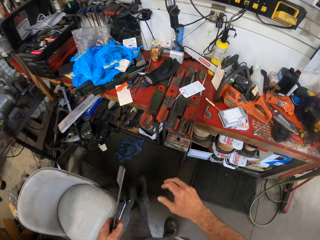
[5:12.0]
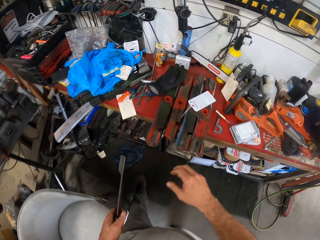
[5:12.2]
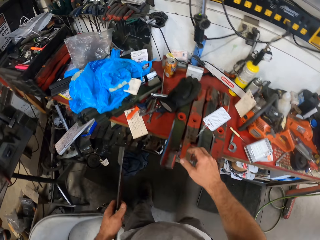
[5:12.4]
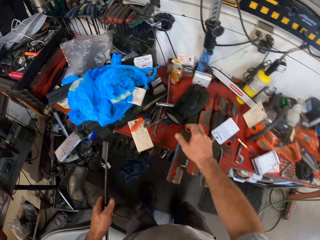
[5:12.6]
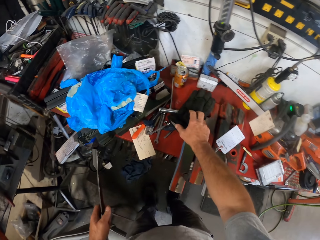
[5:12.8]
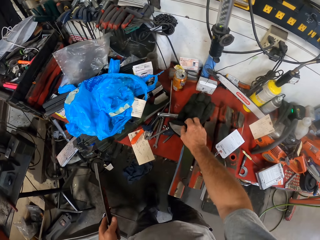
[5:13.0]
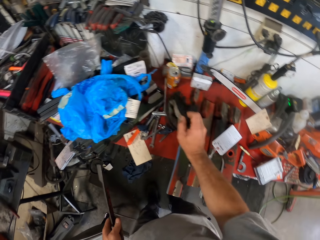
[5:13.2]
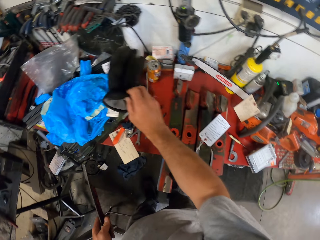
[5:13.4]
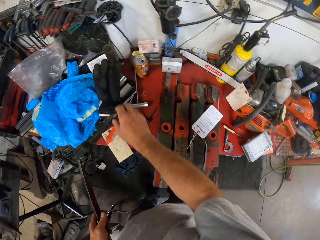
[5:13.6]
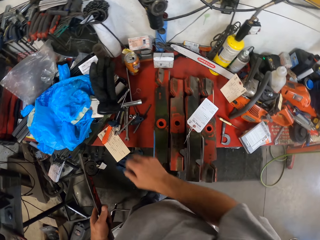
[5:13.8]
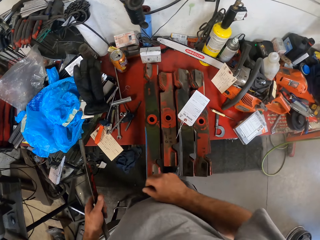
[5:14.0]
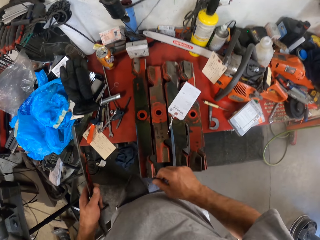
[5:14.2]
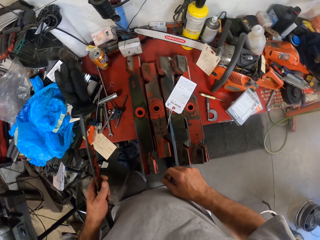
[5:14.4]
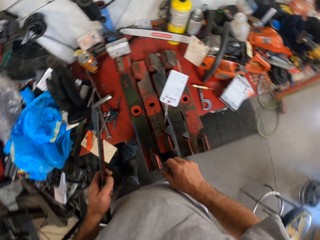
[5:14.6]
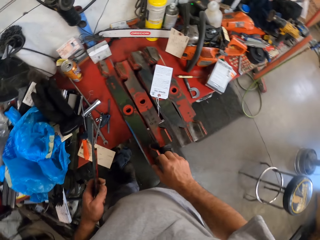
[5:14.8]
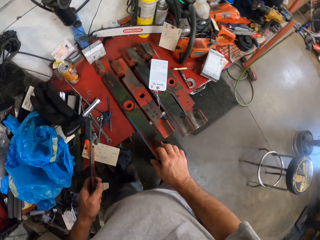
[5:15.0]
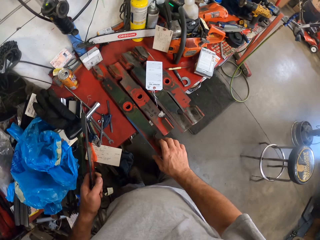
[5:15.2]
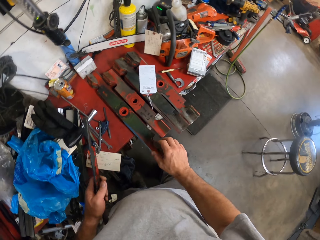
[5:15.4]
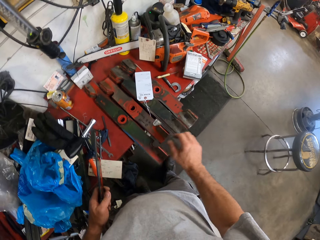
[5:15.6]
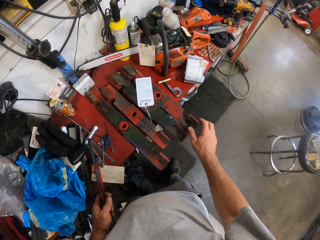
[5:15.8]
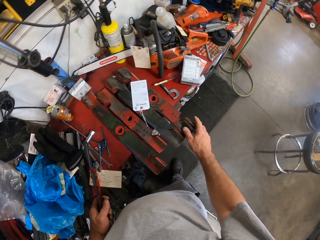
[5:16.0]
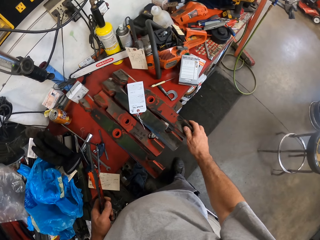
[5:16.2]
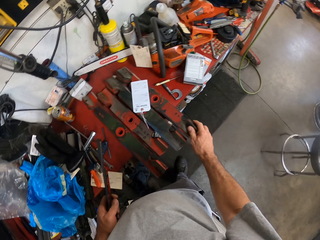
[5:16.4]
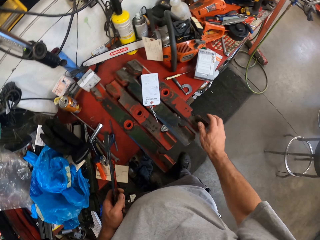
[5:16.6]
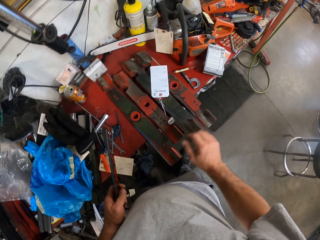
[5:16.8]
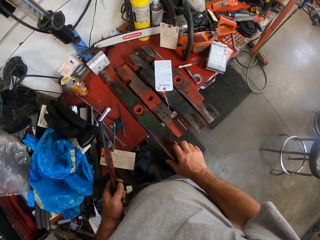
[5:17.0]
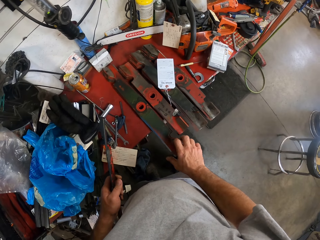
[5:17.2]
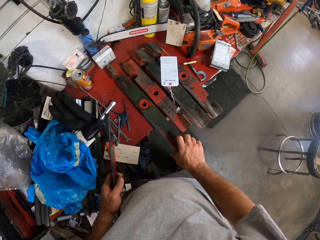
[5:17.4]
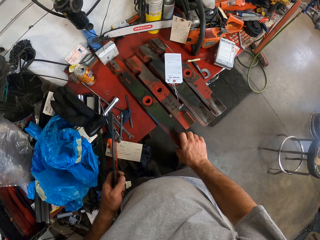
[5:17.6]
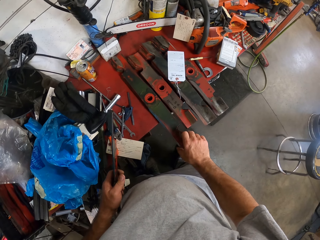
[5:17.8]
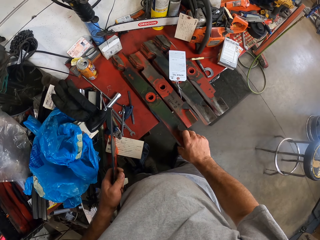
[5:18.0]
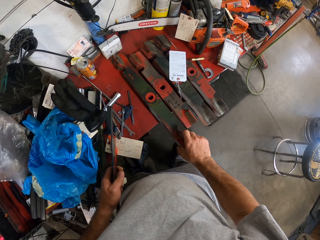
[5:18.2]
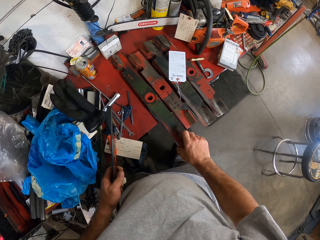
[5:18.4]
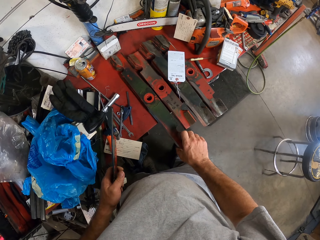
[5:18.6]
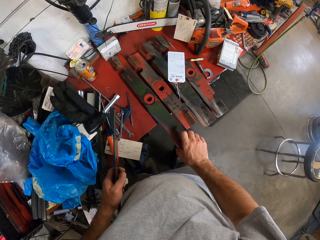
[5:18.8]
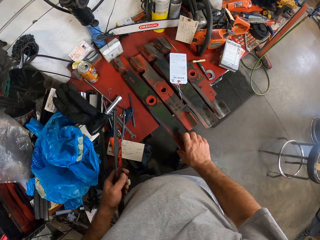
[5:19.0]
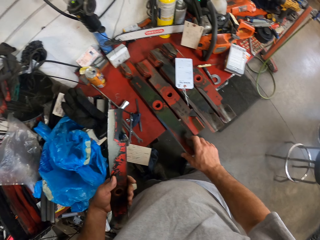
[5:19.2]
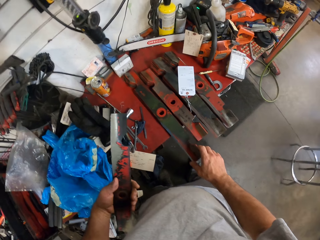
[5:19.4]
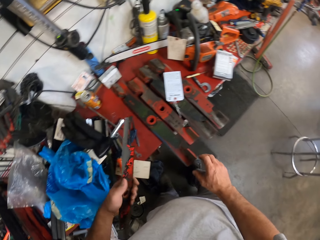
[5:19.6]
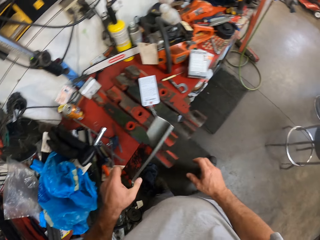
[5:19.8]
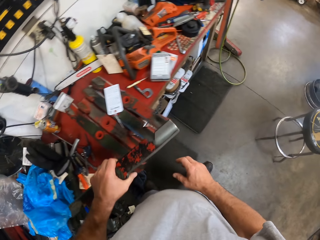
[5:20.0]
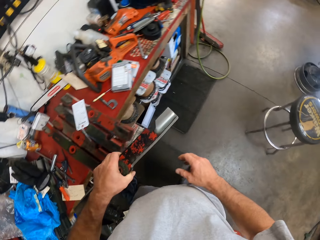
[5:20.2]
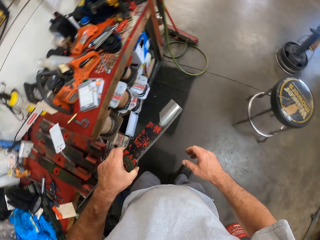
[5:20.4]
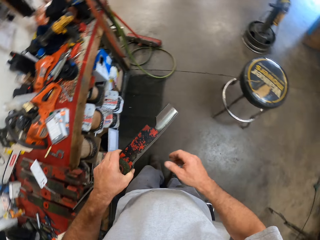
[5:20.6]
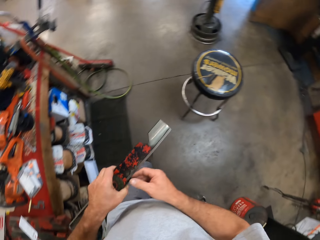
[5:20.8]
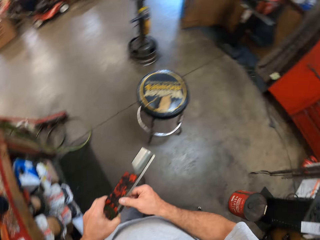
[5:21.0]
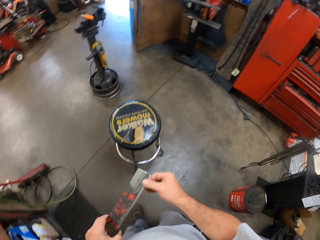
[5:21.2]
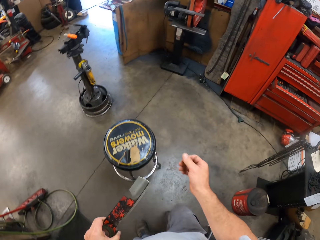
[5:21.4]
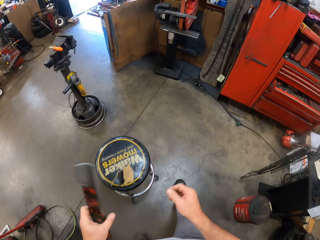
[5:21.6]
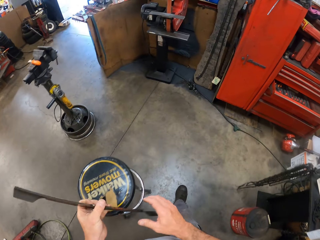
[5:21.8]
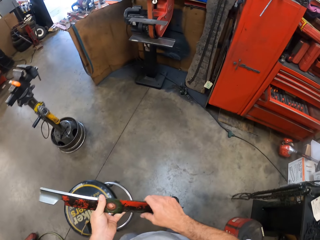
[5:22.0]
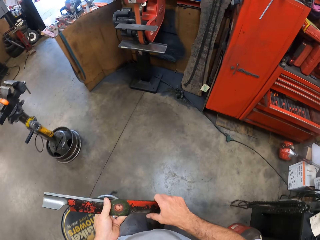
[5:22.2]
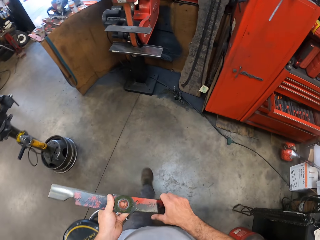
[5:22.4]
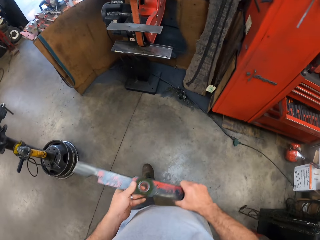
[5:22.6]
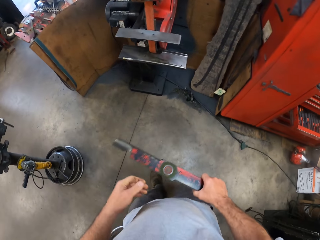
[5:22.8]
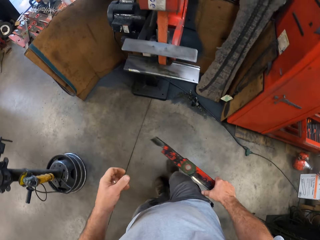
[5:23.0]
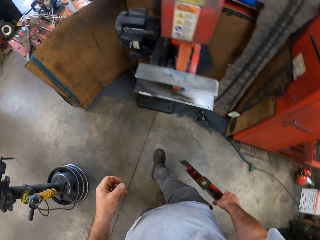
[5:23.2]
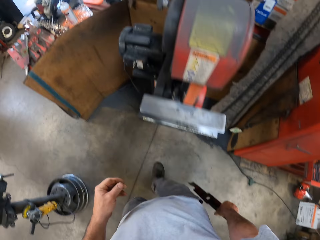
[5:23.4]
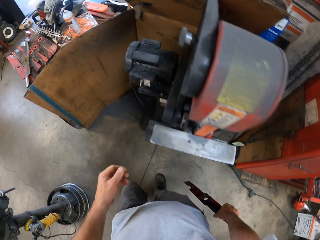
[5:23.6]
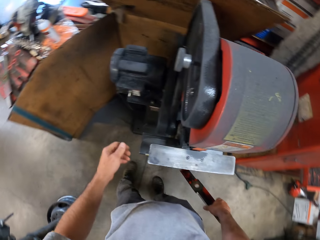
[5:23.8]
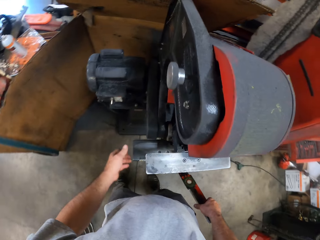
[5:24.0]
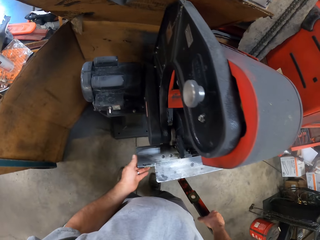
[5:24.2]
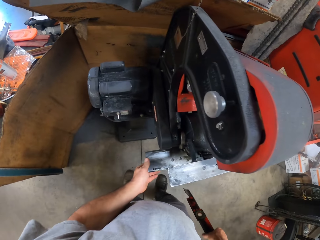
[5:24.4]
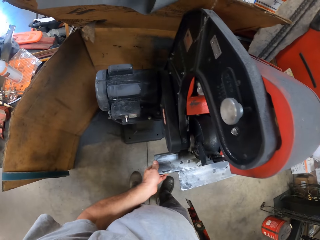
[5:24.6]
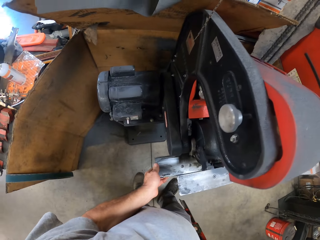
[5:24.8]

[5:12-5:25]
The camera wearer holds the lawn mower blade with his left hand. He picks up the glove on the table, moves the glove on the workstation, and places the glove on top of the plastic bag. He touches the lawn mower blades on the table. He looks at the lawn mower on his left hand. He walks towards the lawn mower blade sharpener. He touches the lawn mower blade with his right hand. He turns the lawn mower blade. He moves the third metal to his right hand. He holds the lawn mower blade with his hands. He walks towards the lawn mower blade sharpener. He holds the lawn mower on his right hand. He holds something.

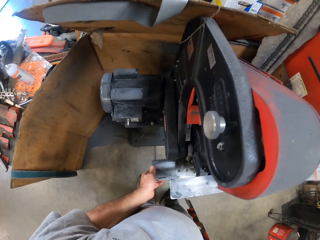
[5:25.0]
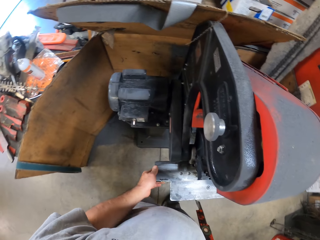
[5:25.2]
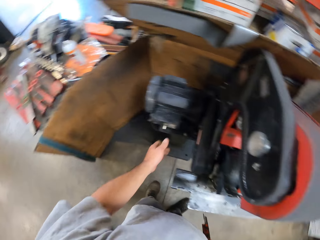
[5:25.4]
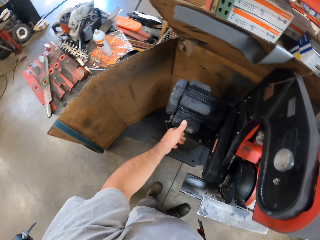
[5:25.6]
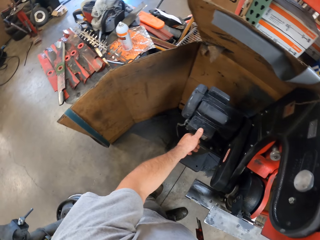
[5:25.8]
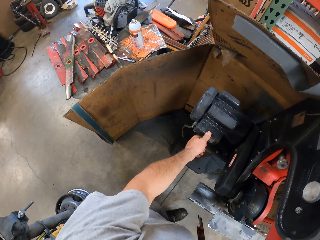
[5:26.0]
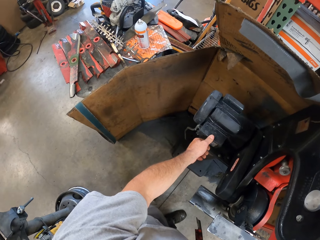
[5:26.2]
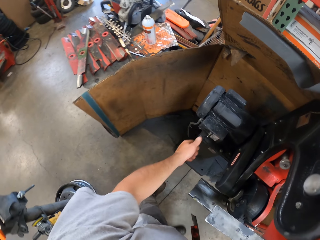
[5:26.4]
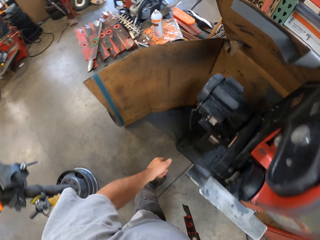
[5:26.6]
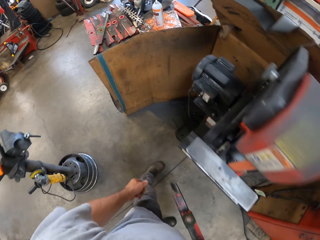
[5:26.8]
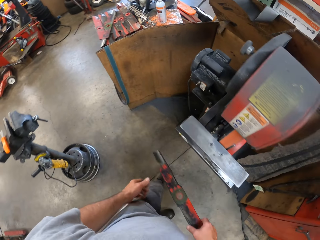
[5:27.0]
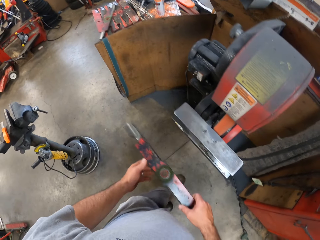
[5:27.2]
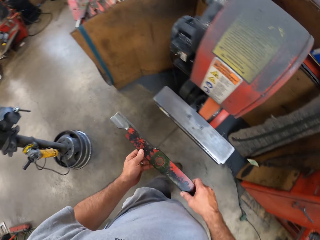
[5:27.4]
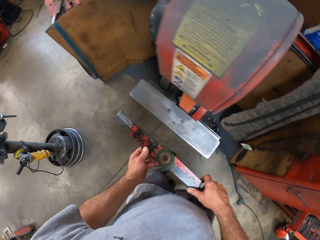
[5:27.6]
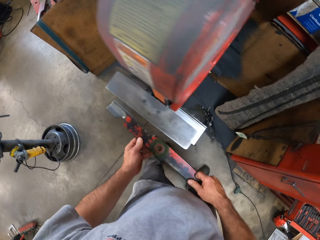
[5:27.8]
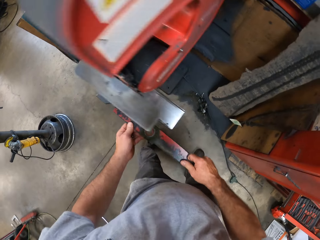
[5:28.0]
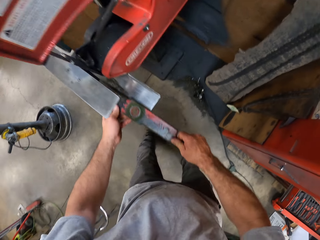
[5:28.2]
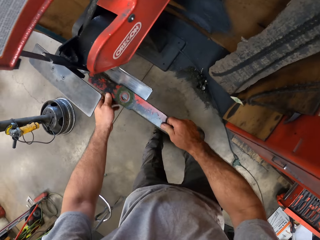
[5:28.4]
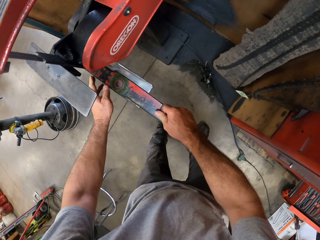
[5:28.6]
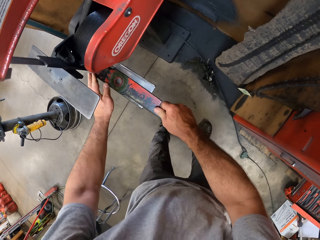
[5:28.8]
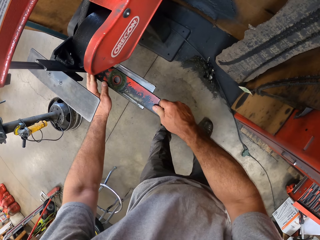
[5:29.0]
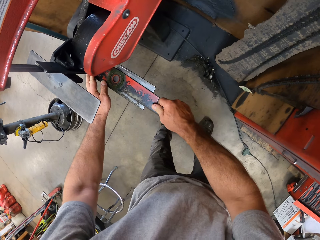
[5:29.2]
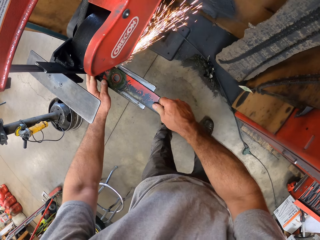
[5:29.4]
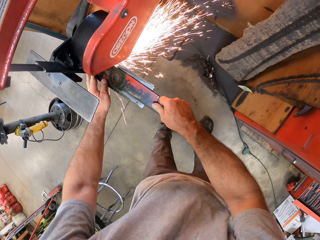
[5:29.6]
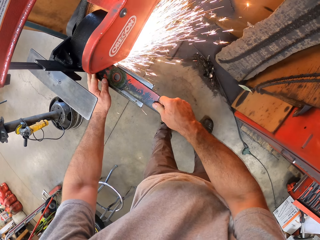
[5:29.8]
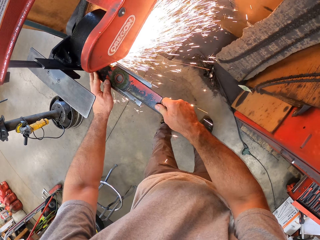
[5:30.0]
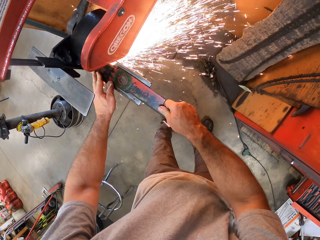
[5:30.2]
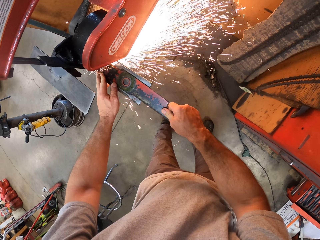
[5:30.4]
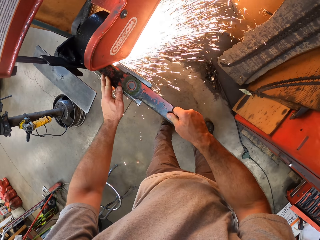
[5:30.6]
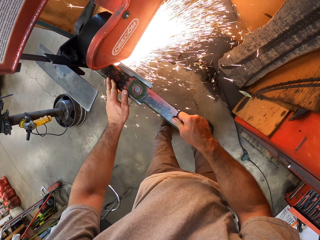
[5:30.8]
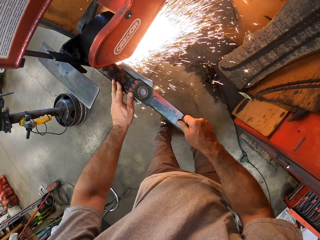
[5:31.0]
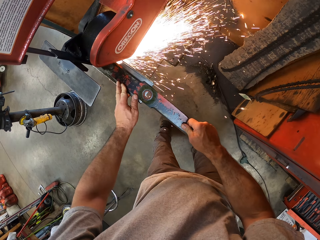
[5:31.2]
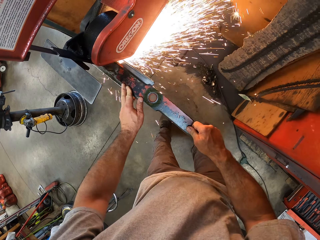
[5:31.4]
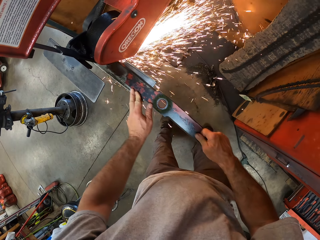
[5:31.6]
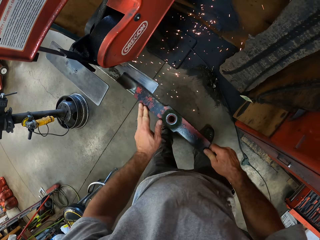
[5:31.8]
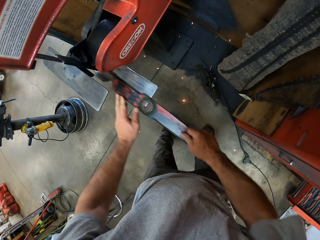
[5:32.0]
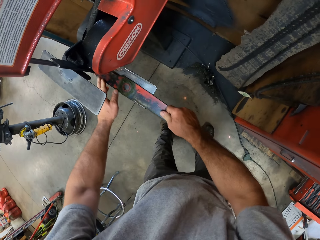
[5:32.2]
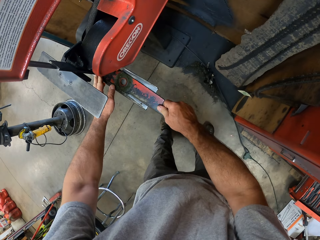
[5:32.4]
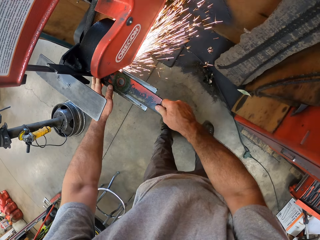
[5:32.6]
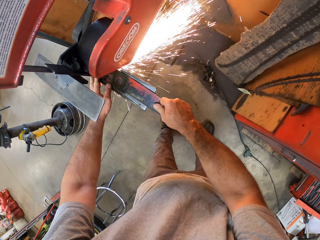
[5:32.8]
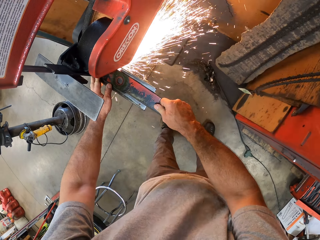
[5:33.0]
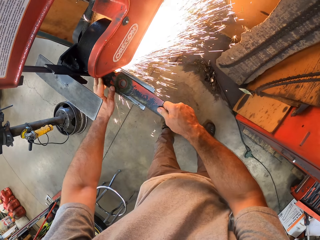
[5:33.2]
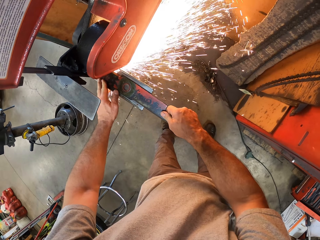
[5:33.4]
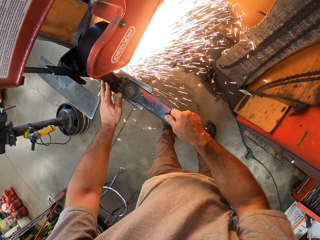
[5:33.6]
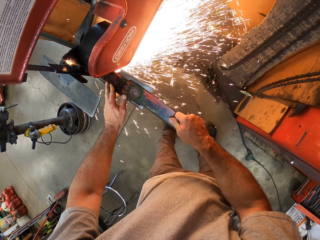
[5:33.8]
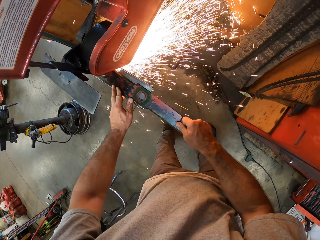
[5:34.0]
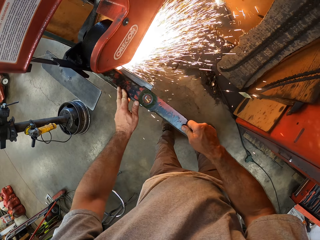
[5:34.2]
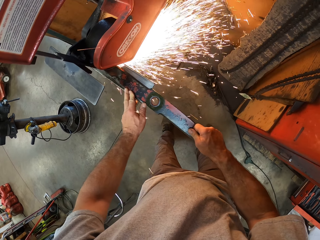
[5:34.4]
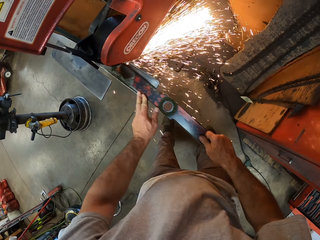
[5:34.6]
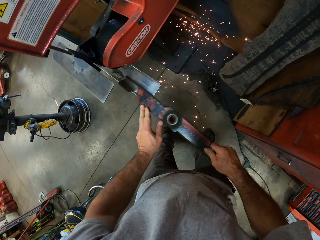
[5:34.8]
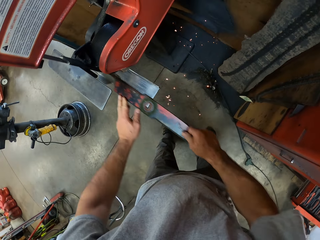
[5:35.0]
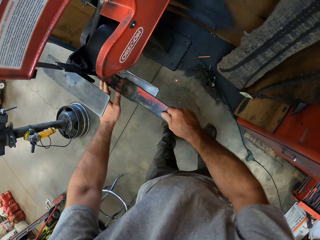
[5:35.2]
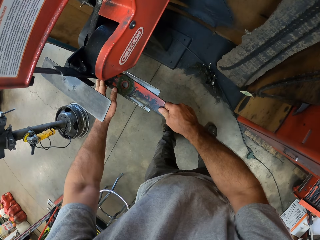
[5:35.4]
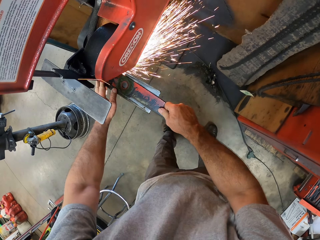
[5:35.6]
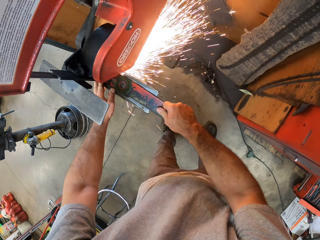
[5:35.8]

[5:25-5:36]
The camera wearer touches a cutting machine or lawn mower blade sharpener with his left hand. He turns on the cutting machine. He holds the lawn mower blade with his hands, places the blade on the lawn mower blade sharpener, and files the metal with the lower blade of the cutting machine.
